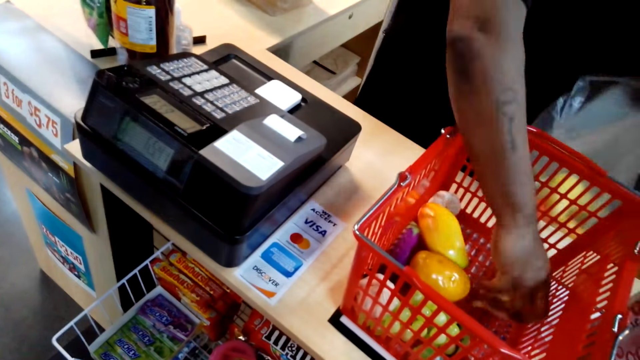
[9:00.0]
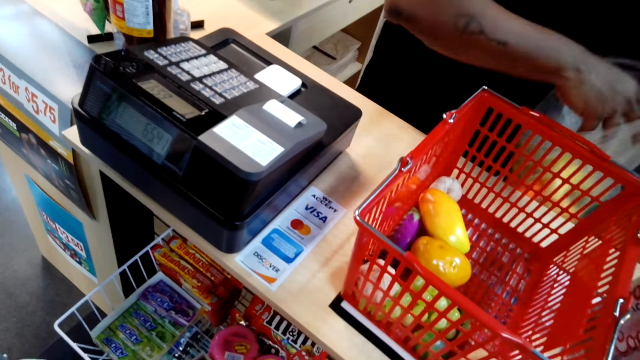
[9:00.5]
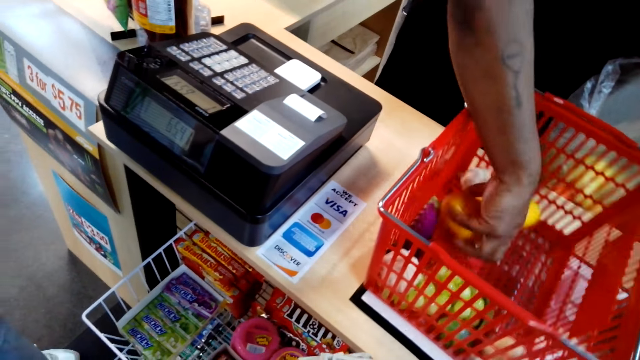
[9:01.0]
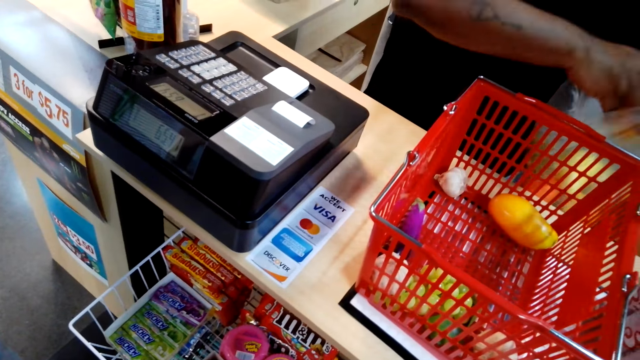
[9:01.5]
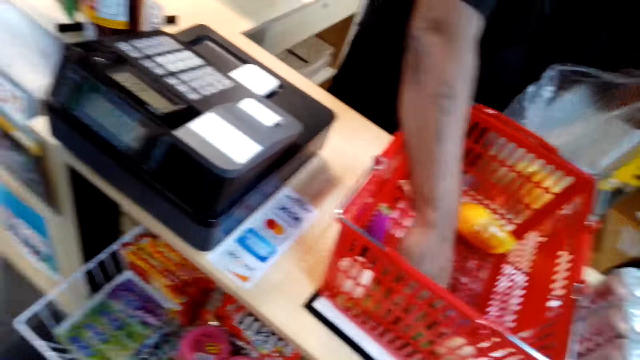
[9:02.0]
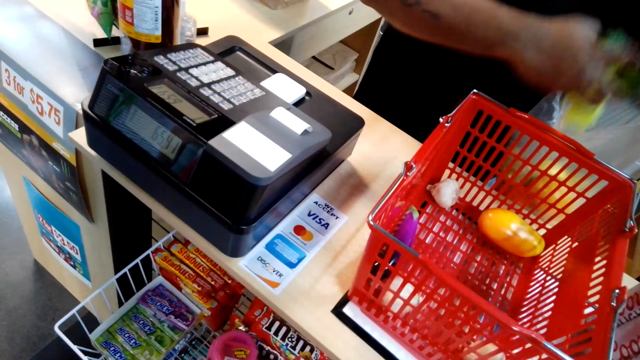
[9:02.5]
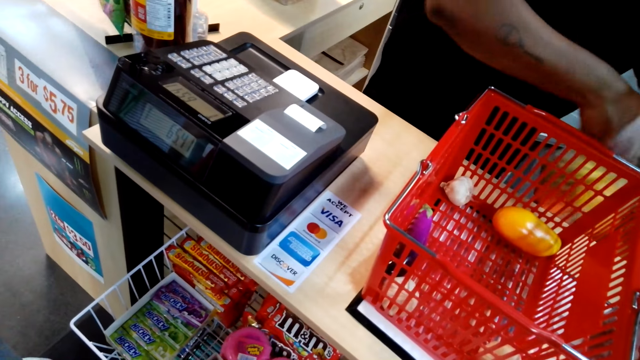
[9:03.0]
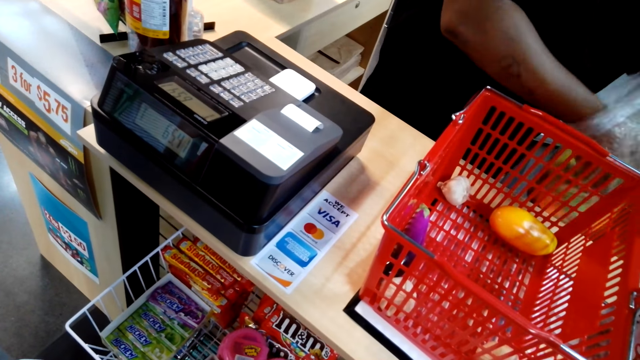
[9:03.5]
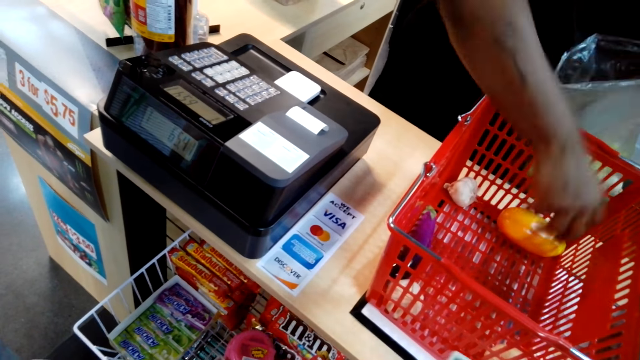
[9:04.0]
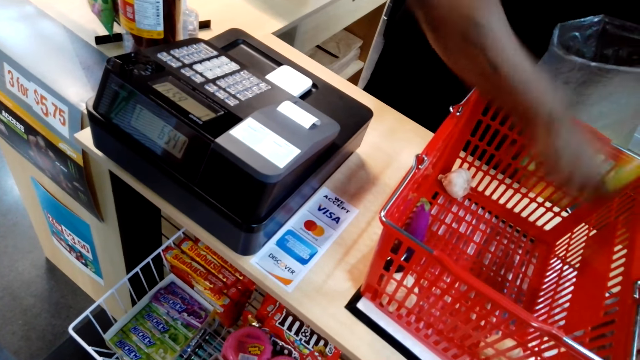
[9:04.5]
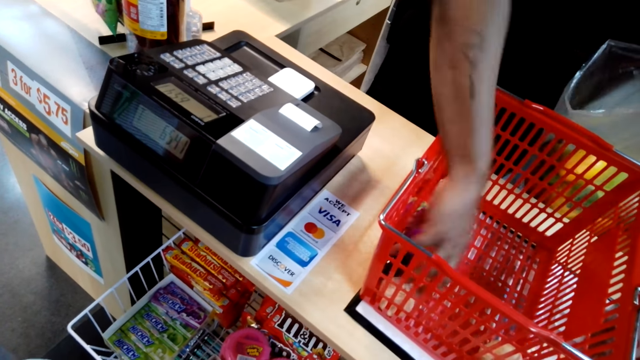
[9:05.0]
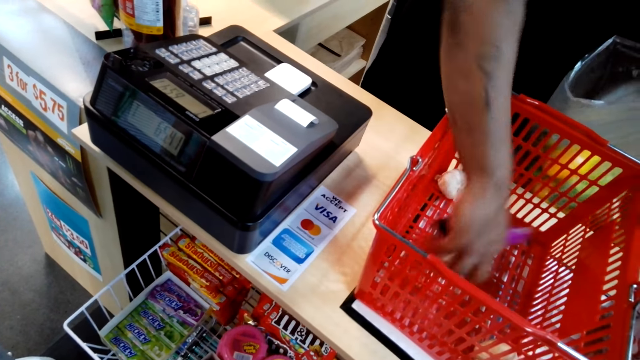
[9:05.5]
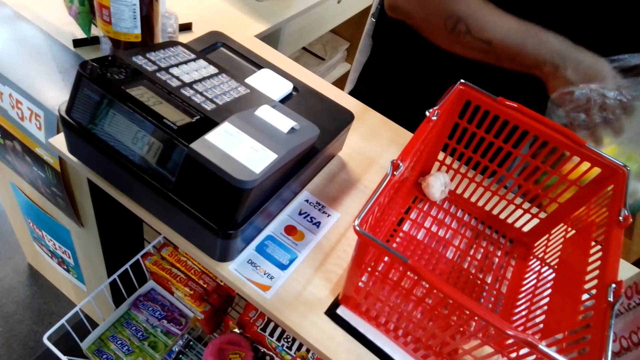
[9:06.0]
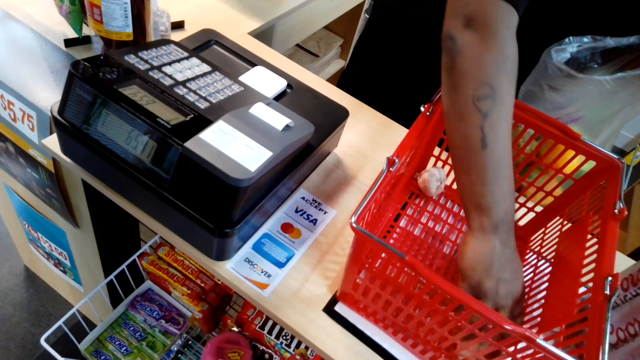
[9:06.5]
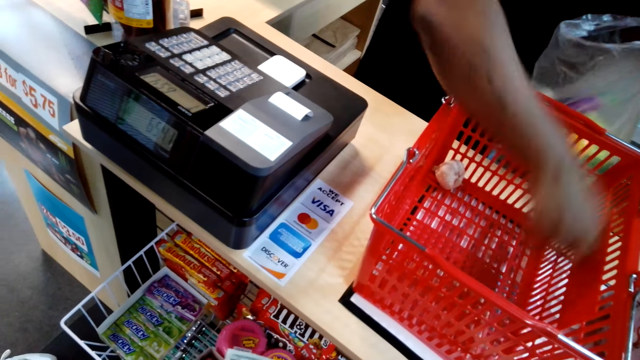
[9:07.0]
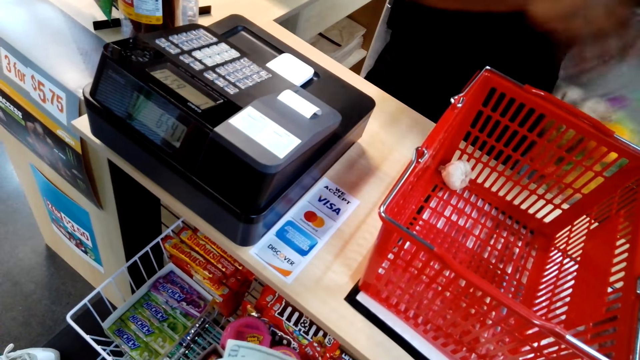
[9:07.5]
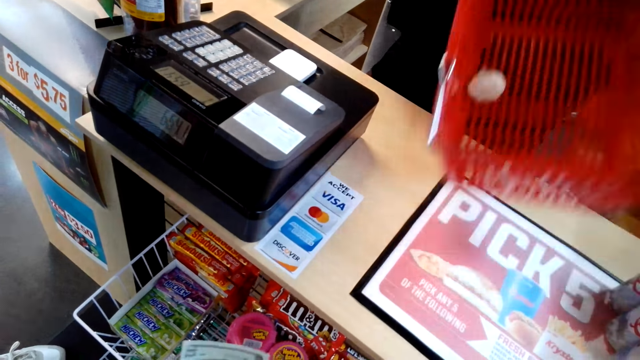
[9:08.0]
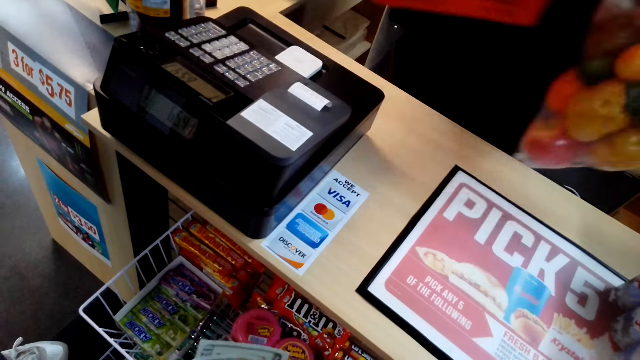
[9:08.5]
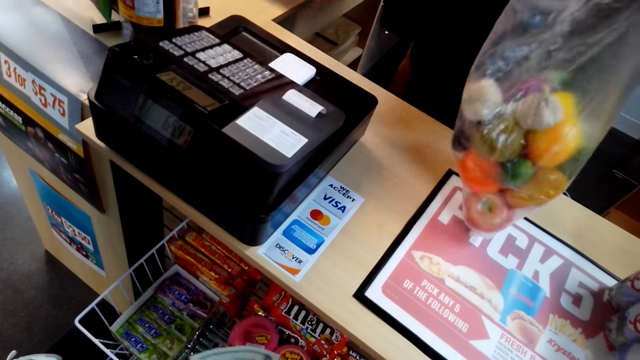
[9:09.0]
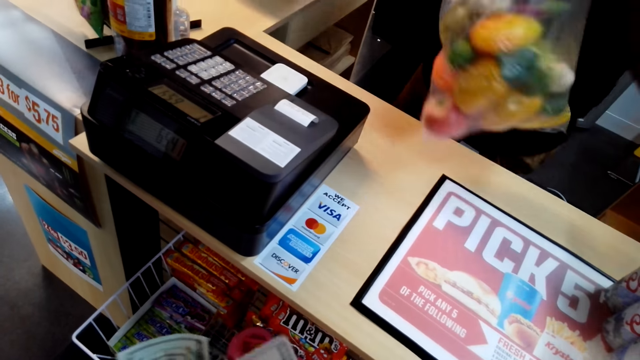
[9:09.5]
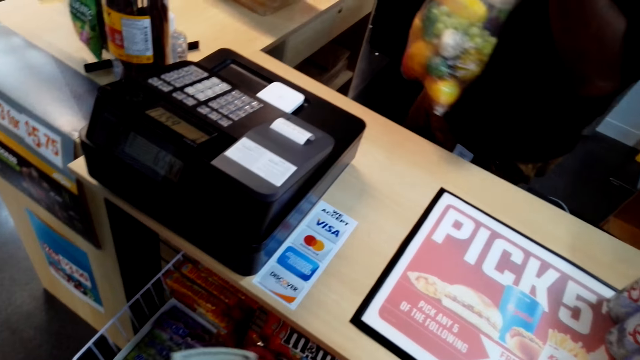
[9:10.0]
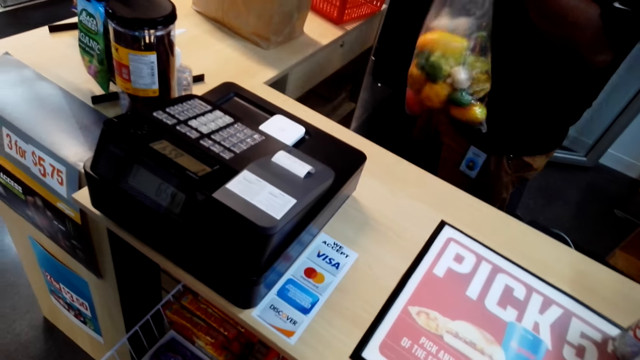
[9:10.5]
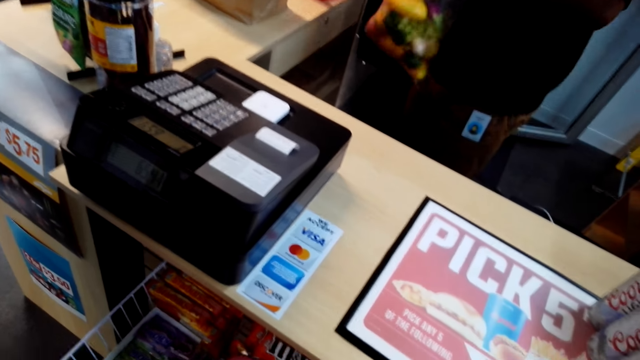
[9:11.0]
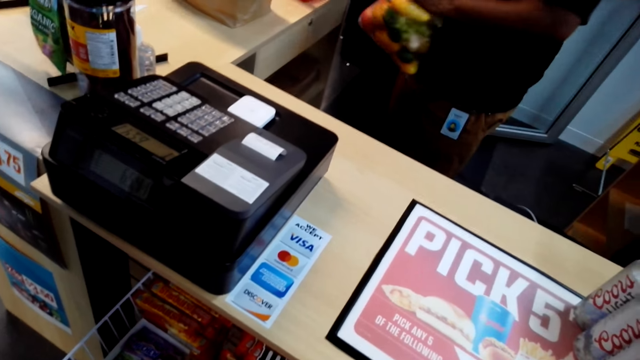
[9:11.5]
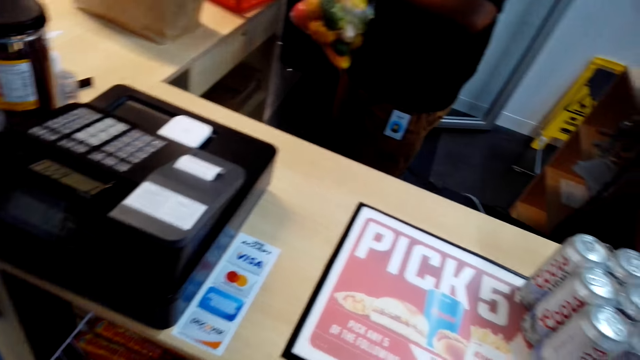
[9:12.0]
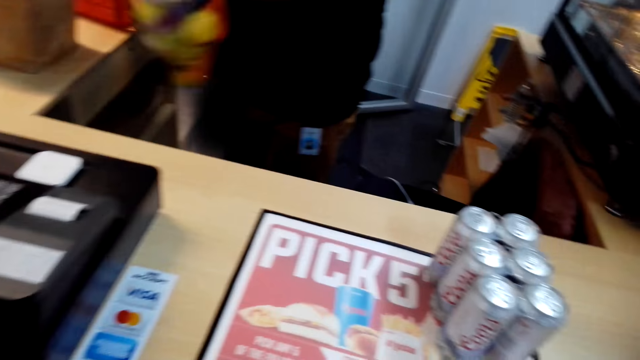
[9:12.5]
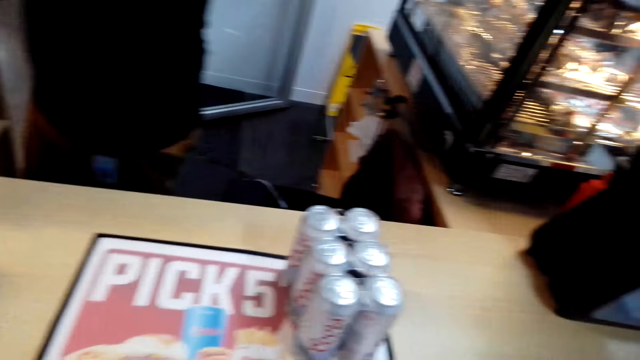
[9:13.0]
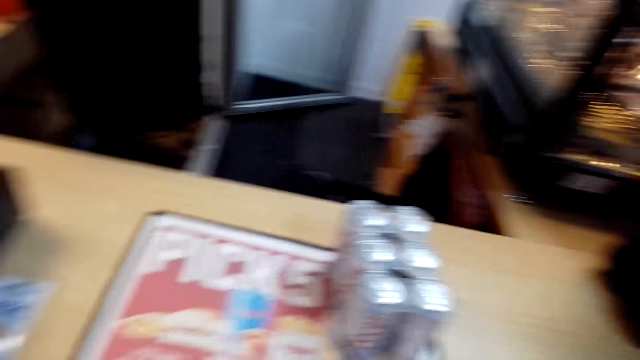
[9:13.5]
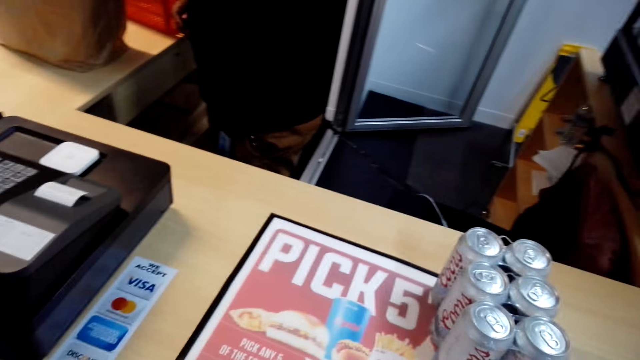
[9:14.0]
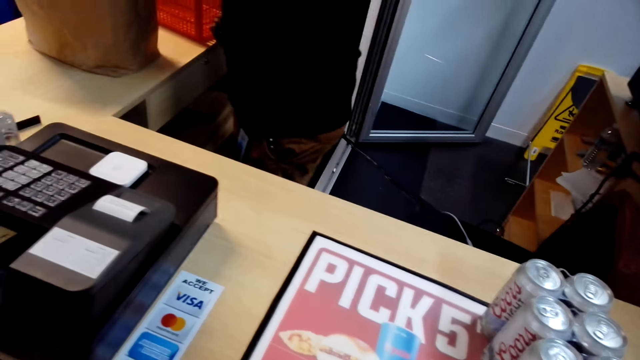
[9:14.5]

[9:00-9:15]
The cashier picks the garlic from the basket. The camera wearer looks back to the cashier. The cashier puts the garlic into the polythene bag. The cashier picks the yellow pepper from the basket and puts the yellow pepper into the polythene bag. The cashier picks the broccoli from the basket and puts the broccoli into the polythene bag. The cashier picks the mango from the basket and puts the mango into the polythene bag. The cashier picks the garlic from the basket and picks an eggplant from the basket. The cashier puts the garlic into the polythene bag and puts the eggplant into the polythene bag. The cashier moves the basket from the counter. The camera wearer looks around the cashier counter table.

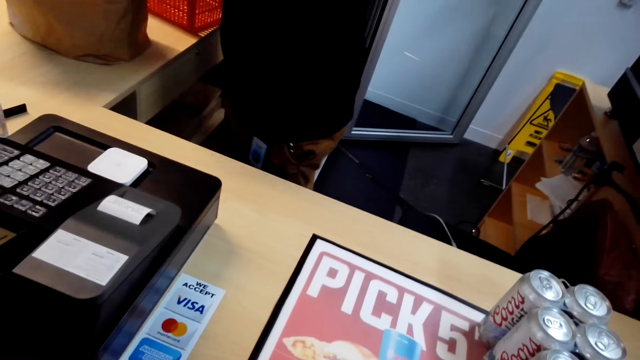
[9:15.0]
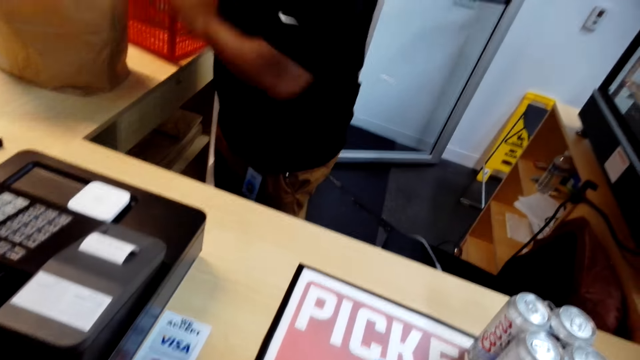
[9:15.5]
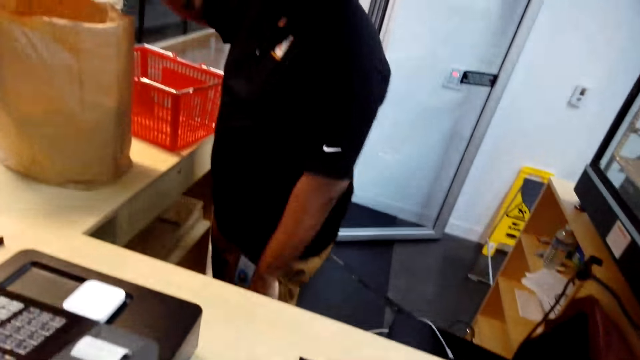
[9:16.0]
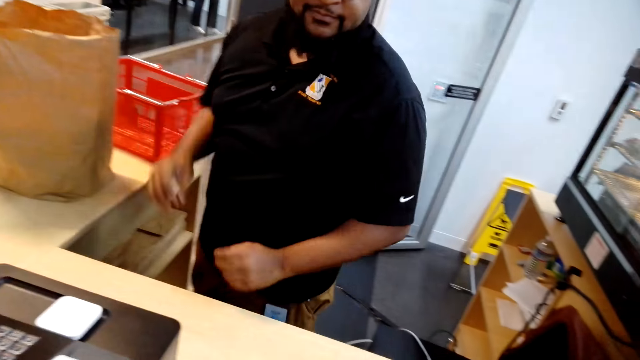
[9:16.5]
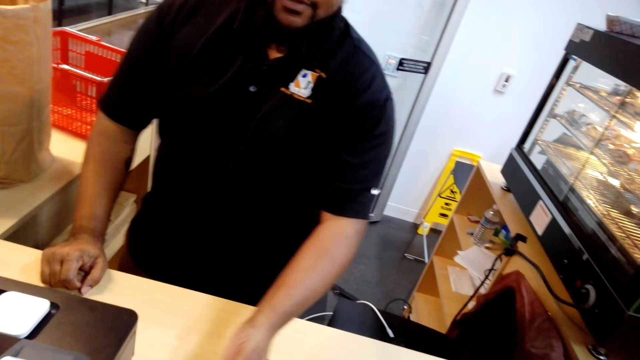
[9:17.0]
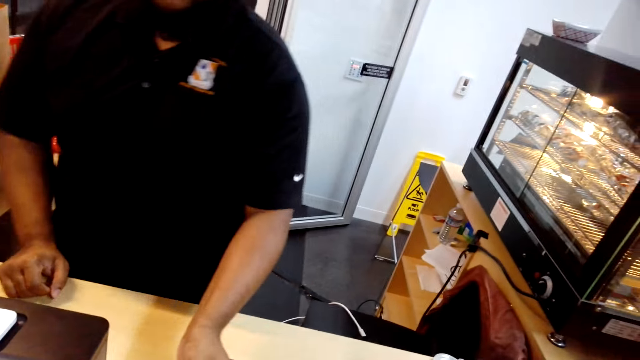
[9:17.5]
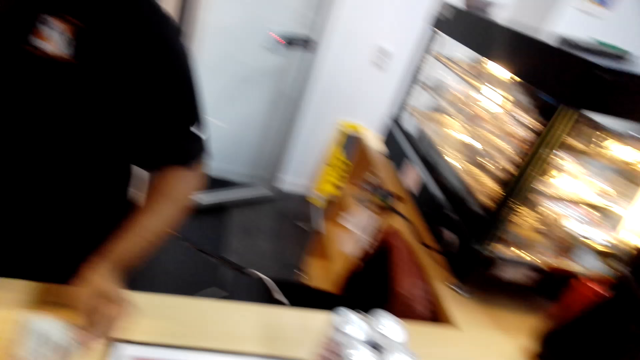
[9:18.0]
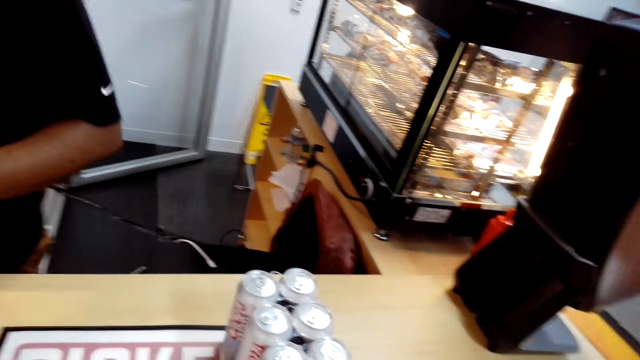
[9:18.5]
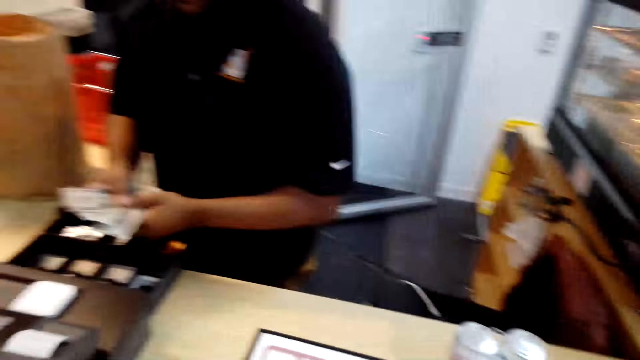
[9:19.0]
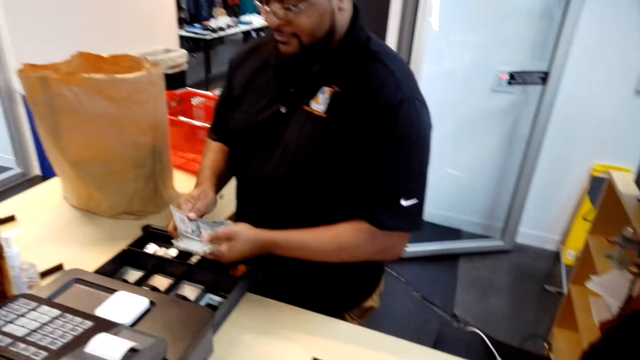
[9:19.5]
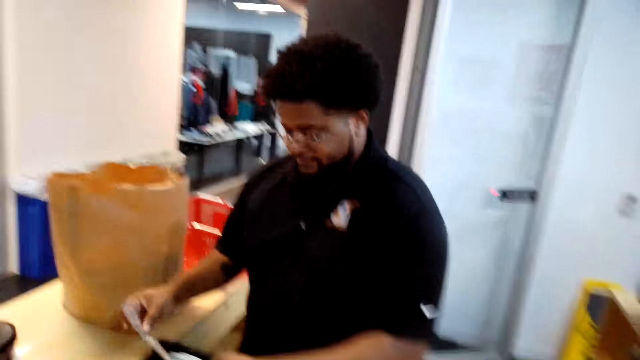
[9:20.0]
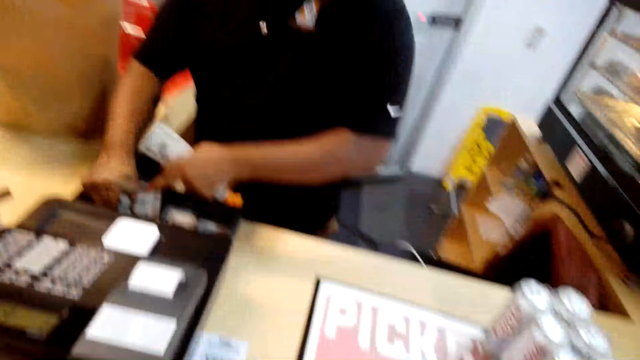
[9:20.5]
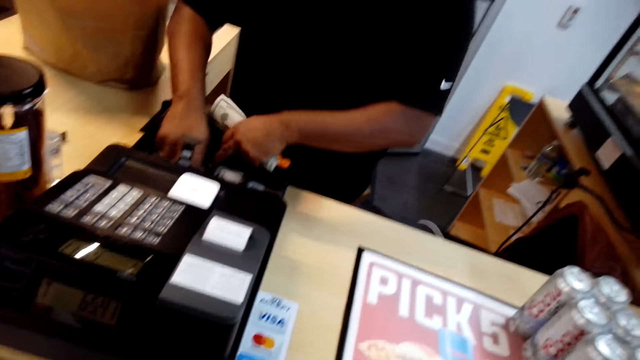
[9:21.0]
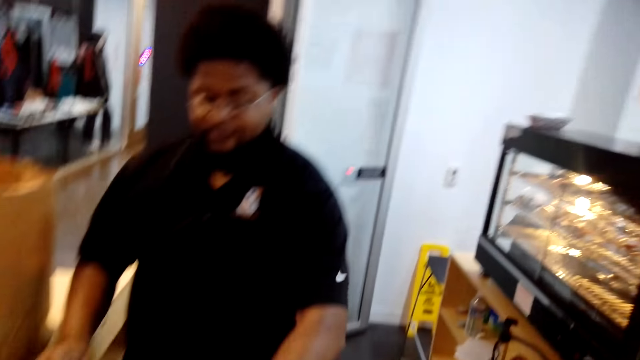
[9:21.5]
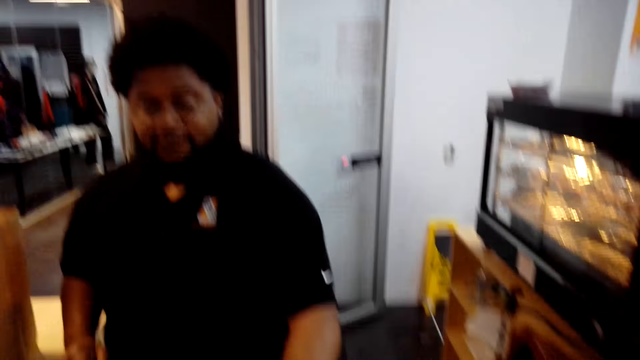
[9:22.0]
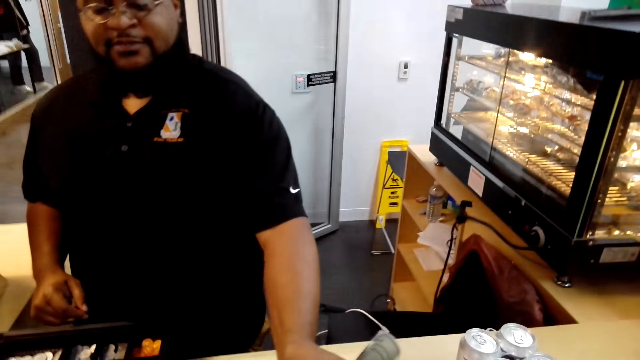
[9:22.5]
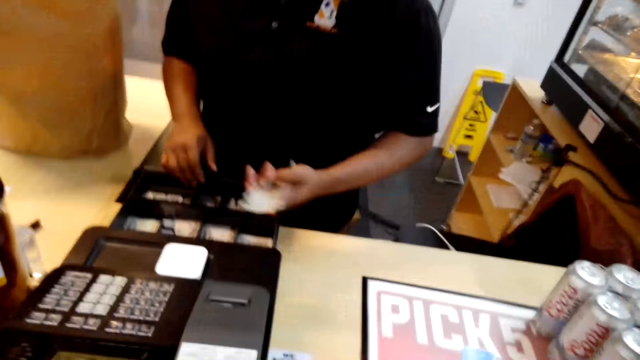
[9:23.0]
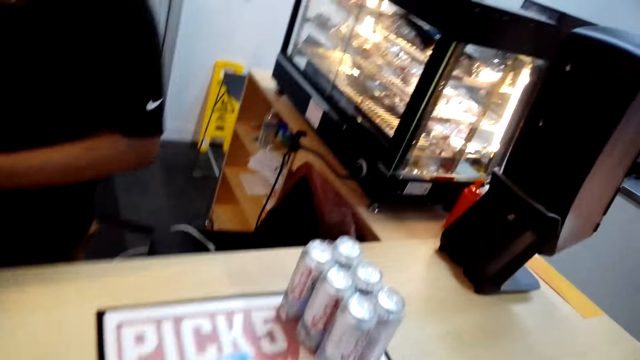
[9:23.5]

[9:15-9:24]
A man puts the polythene bag in the khaki bag. The man takes the money with the left hand. The camera wearer stares at the desk. The man puts the money in the cash register machine. The camera wearer stares at the man.
